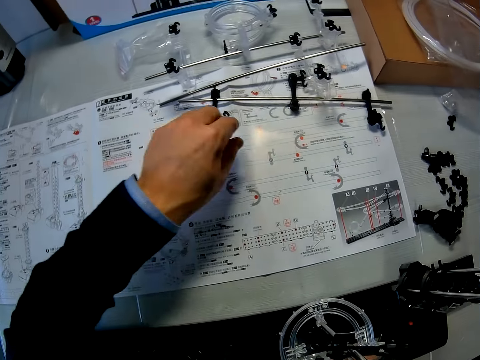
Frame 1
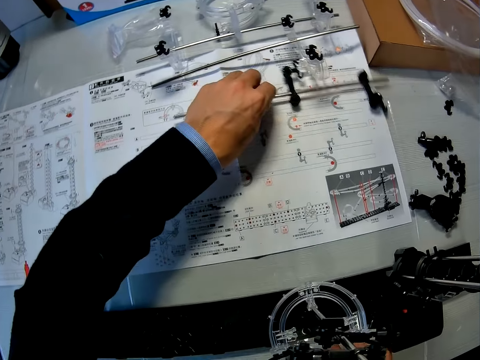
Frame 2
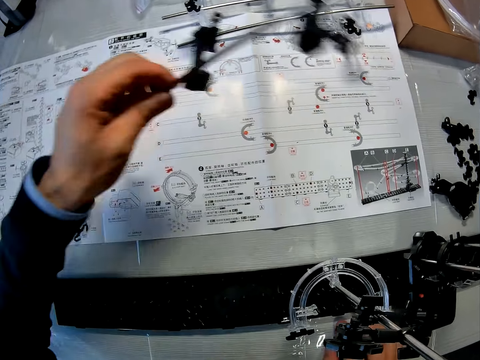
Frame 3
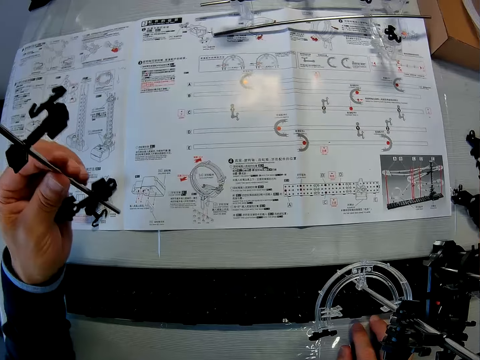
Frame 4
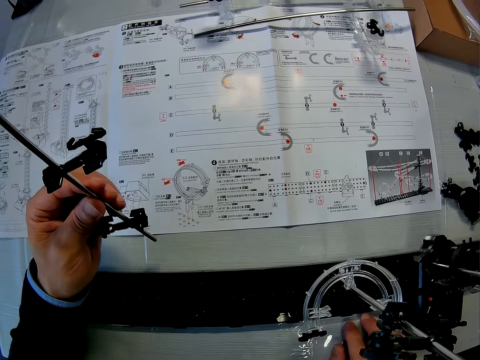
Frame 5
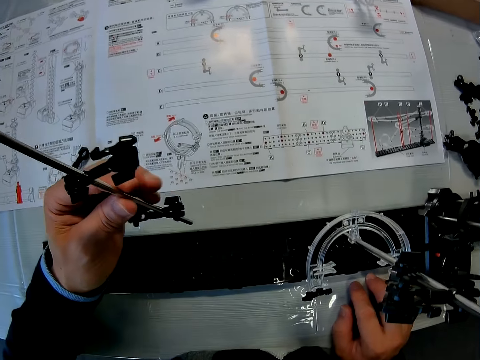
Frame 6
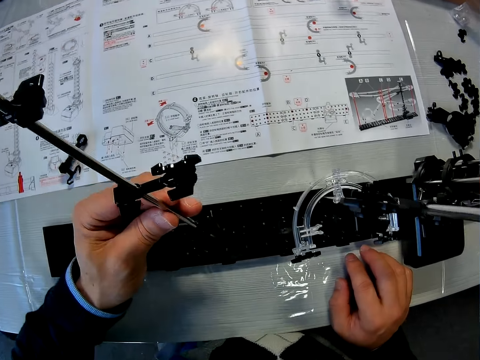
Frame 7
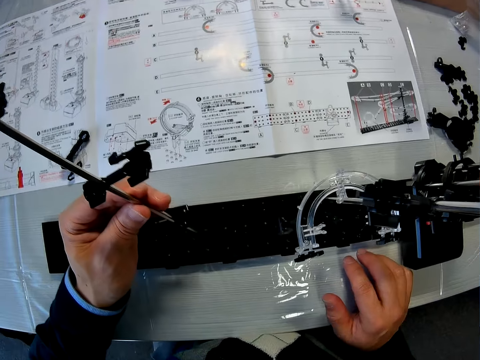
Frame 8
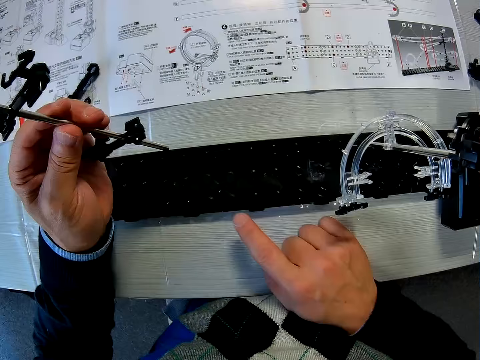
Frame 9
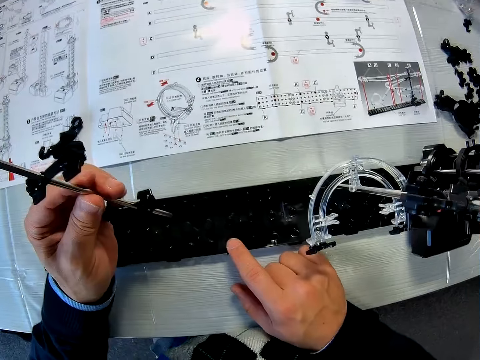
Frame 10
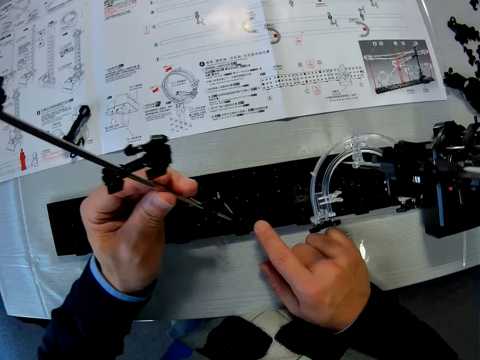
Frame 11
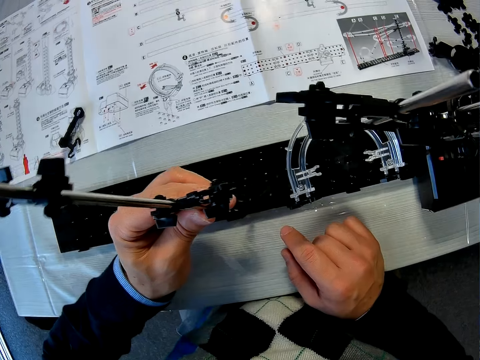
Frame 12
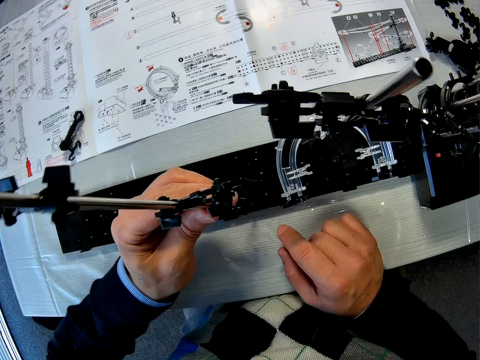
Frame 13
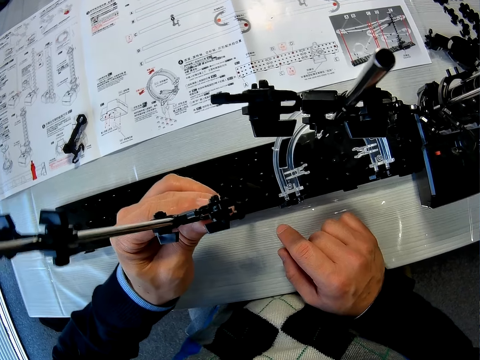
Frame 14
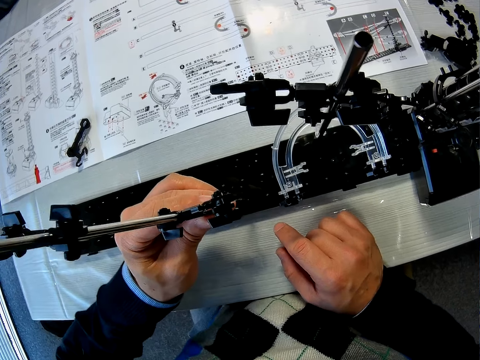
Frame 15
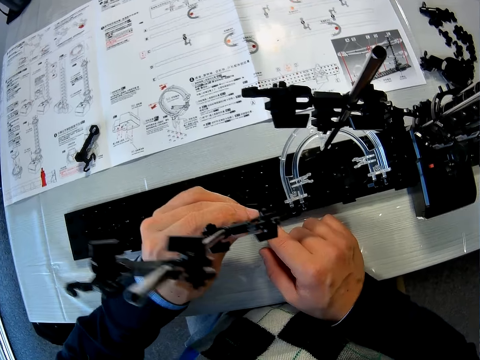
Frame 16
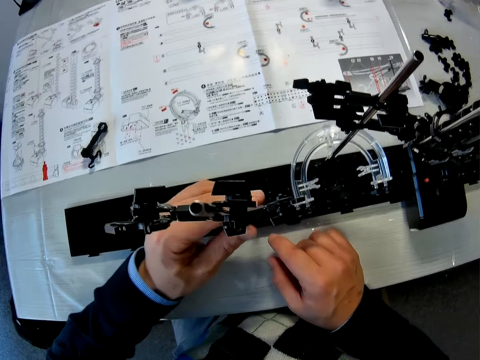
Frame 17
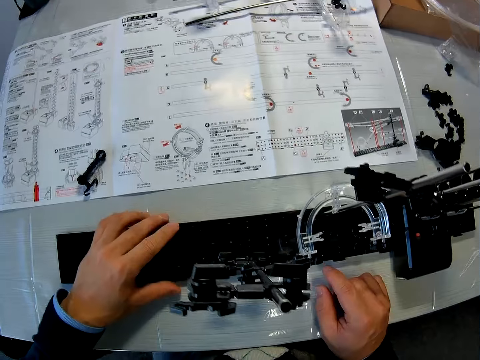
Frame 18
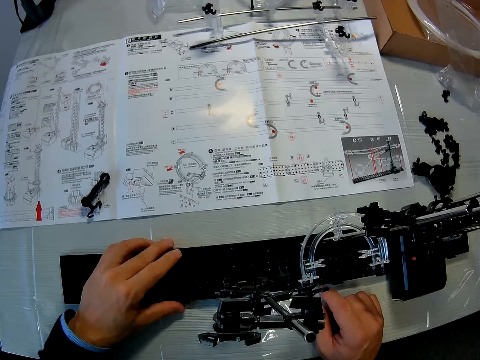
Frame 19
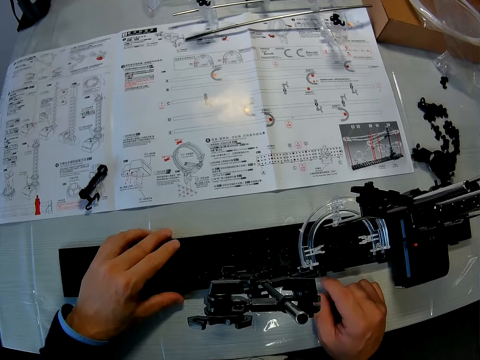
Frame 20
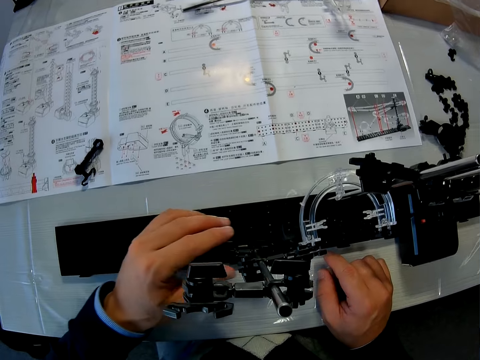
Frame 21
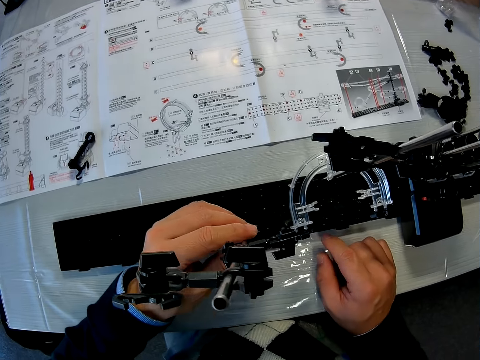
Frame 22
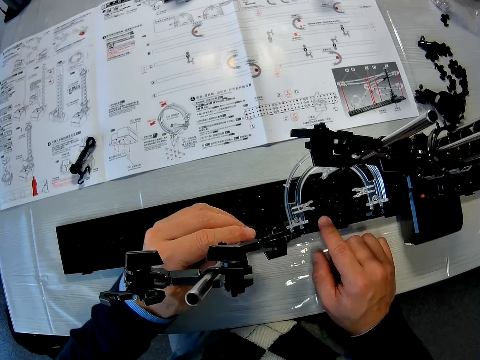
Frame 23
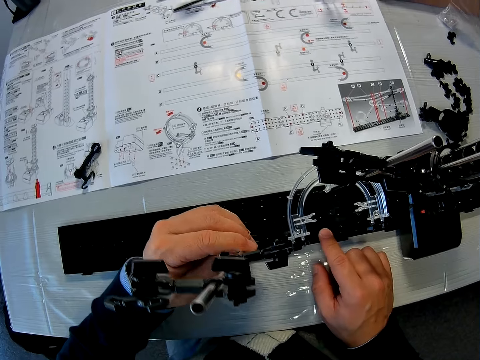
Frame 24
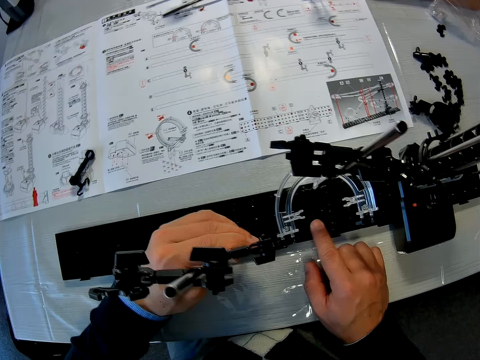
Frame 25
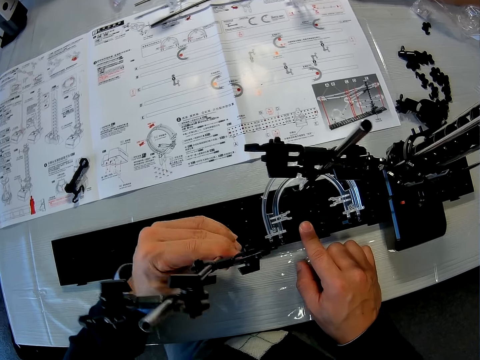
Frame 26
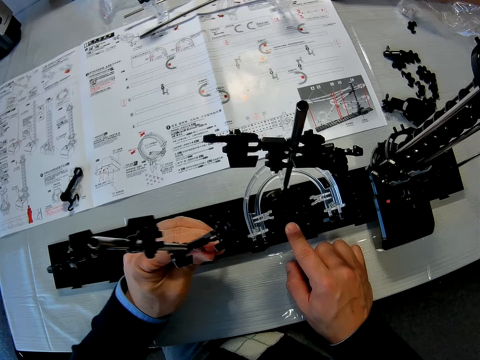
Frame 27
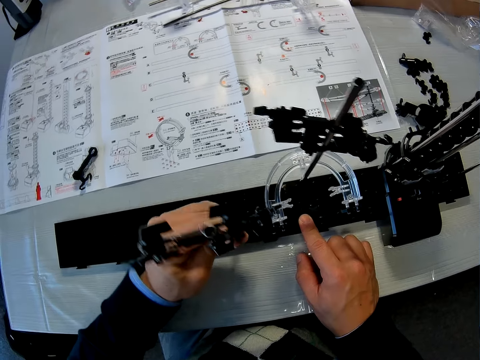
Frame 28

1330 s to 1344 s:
The camera wearer picks up another shaft on the manual with his left hand. He stares at the manual on the table. He fixes a space rail part. He counts the holes in the base with his right hand. He touches the space rail part. He fits the shaft into a hole in the base. He stares at the space rail. He removes the shaft from the hole in the base. He fixes a space rail part.

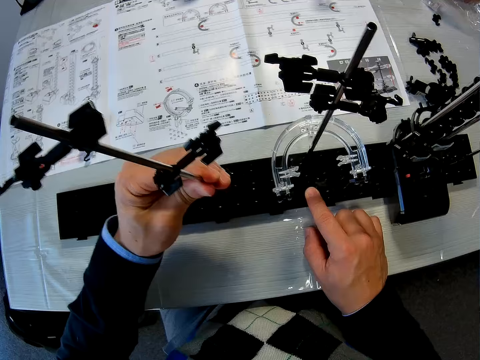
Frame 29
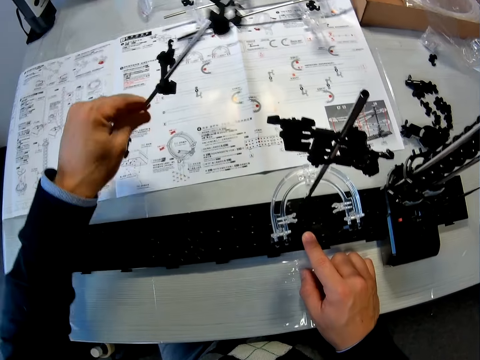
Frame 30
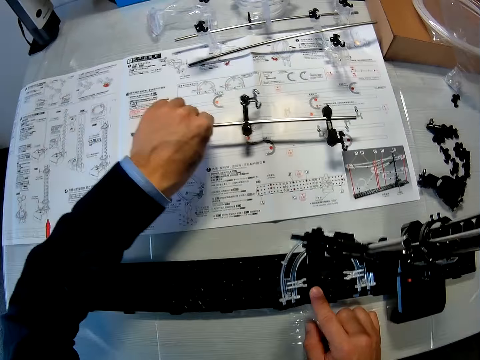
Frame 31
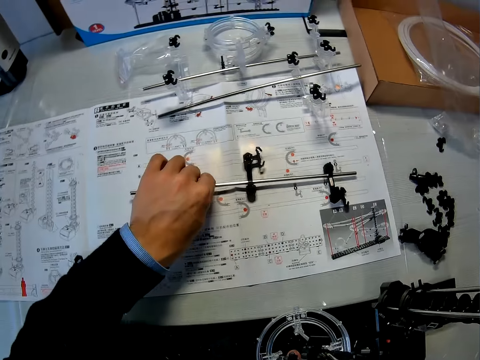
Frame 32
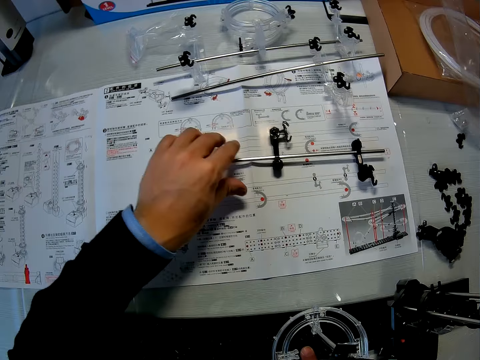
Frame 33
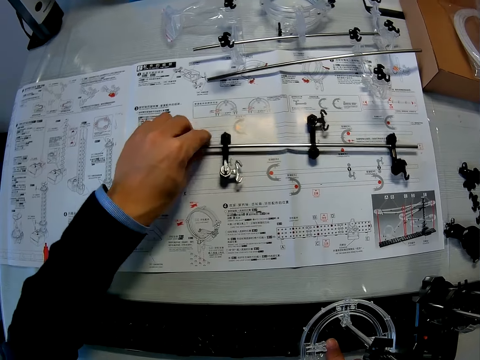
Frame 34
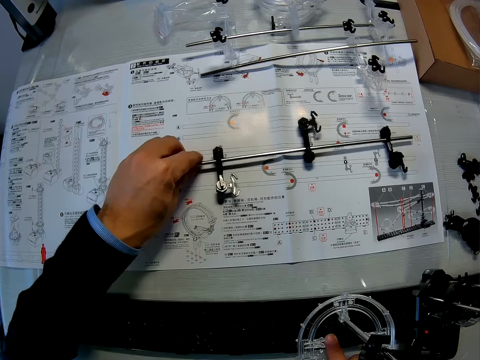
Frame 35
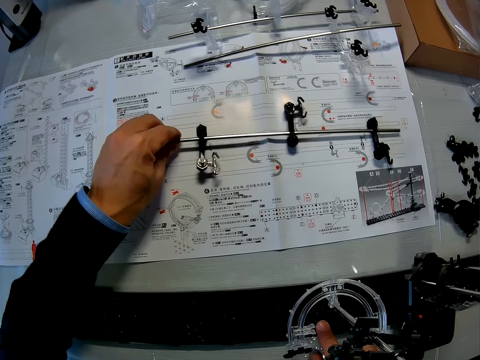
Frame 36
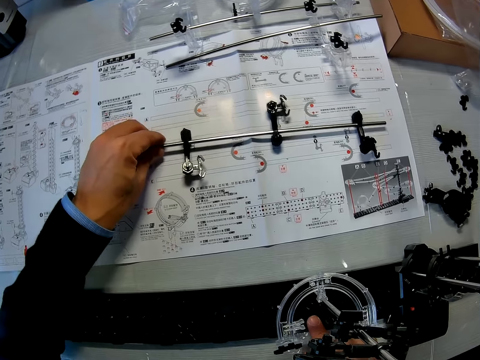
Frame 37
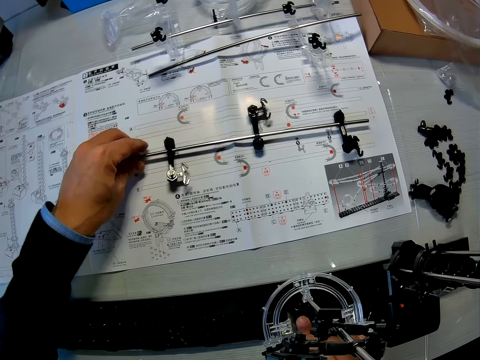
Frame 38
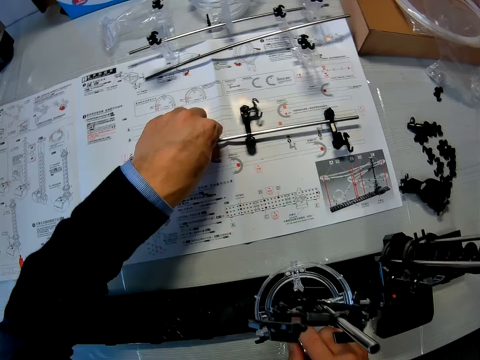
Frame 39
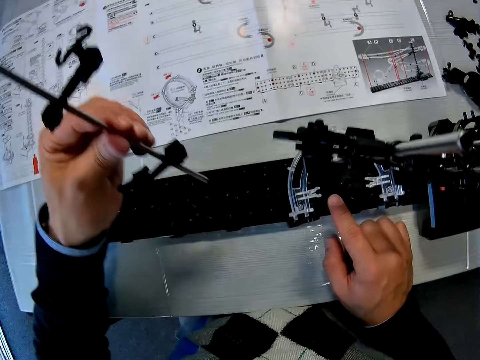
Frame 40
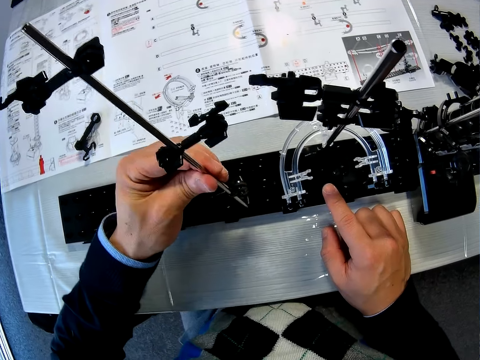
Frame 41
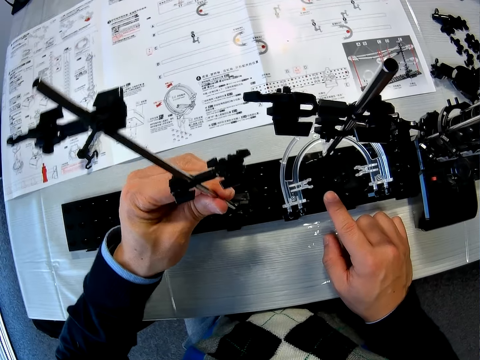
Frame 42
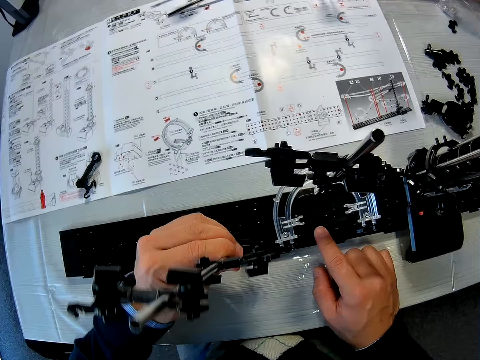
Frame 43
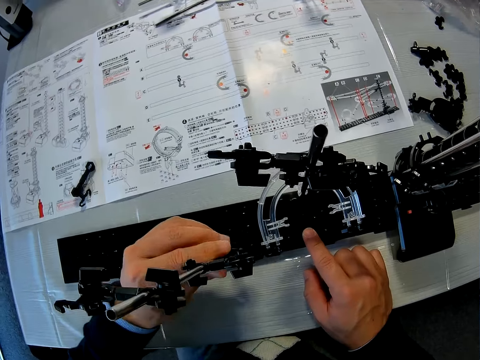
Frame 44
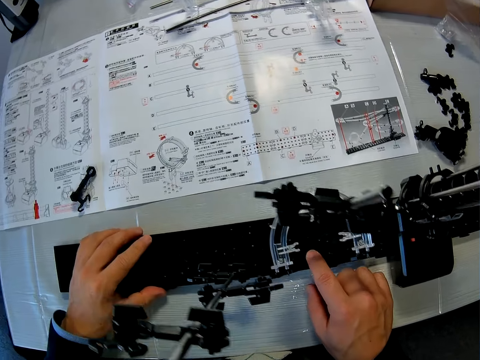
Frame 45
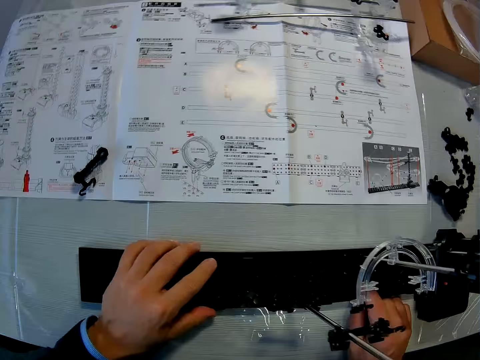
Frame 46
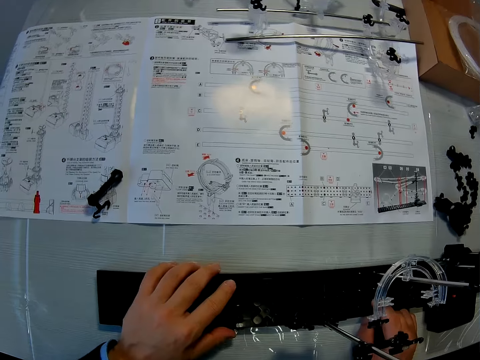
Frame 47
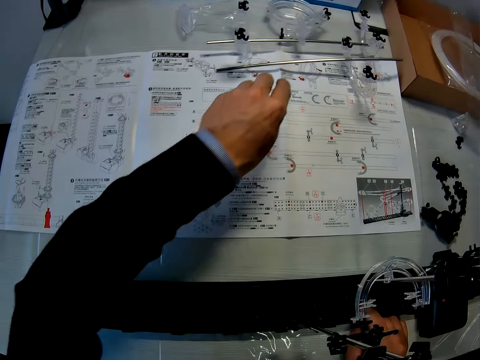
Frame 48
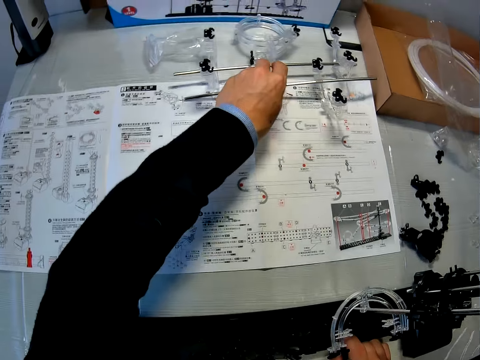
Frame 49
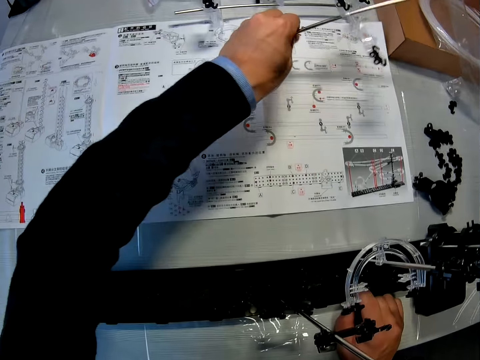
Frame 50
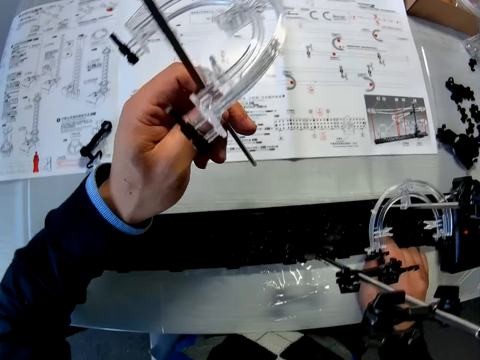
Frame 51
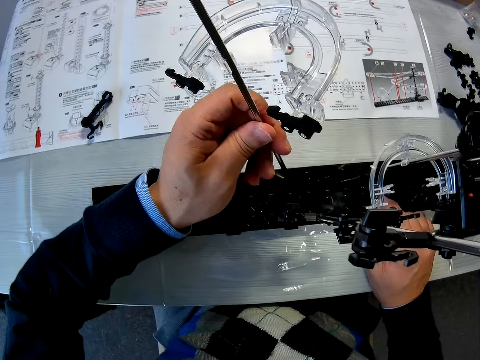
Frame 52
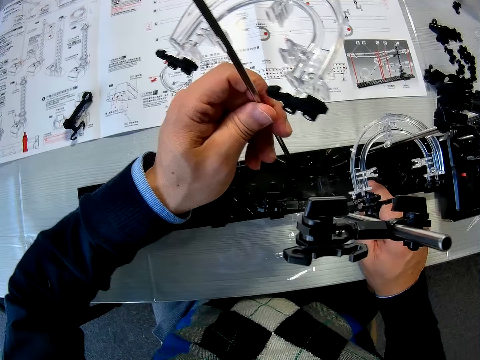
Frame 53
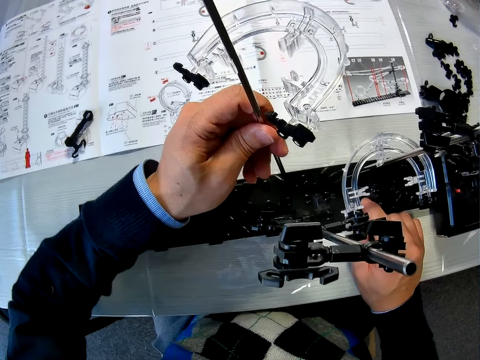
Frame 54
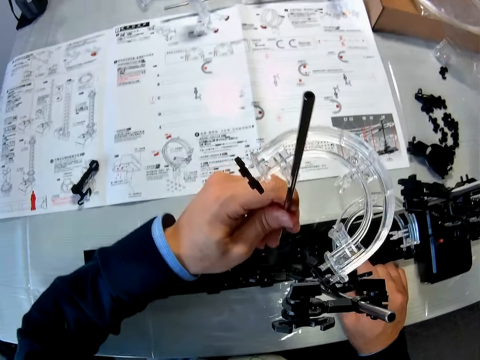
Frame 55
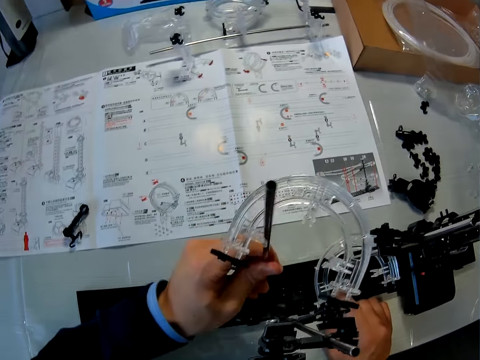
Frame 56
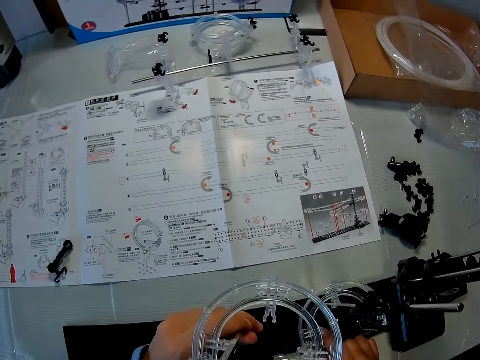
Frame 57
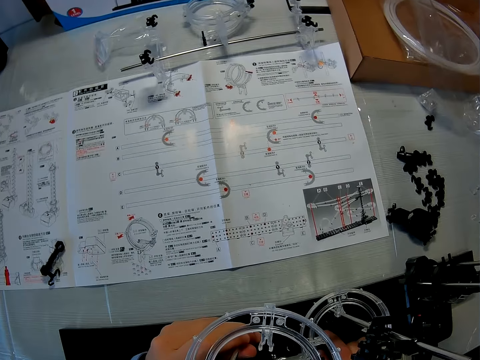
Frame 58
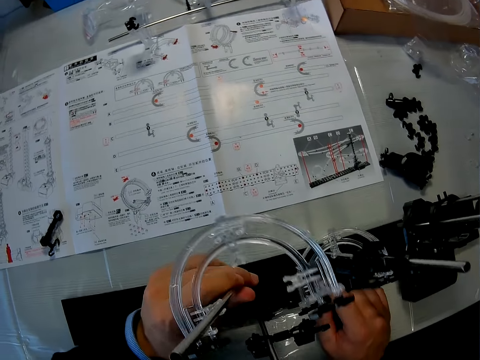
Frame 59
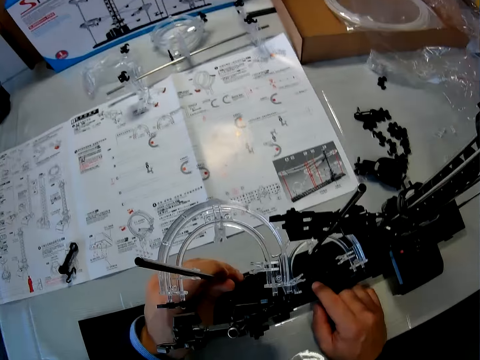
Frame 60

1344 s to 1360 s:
The camera wearer puts the shaft on the manual and adjusts the shaft on the manual. He inspects the space rail. He picks up the shaft on the manual with his left hand. He fits the shaft into a hole in the base. He picks up a shaft with elevator on the manual with his left hand. He fits the shaft with elevator into a hole in the base.
